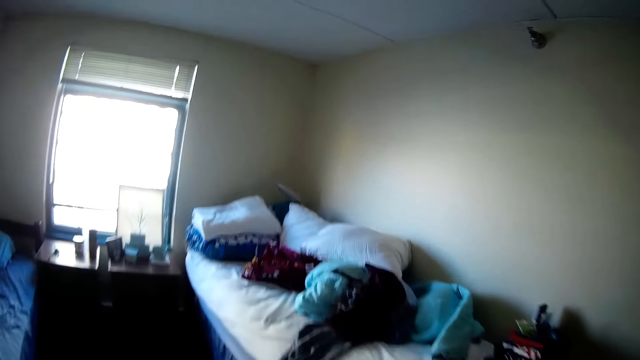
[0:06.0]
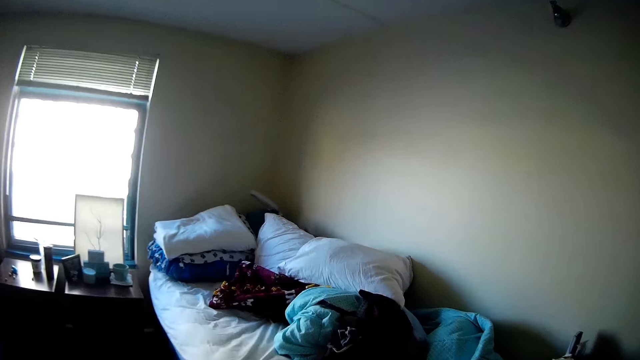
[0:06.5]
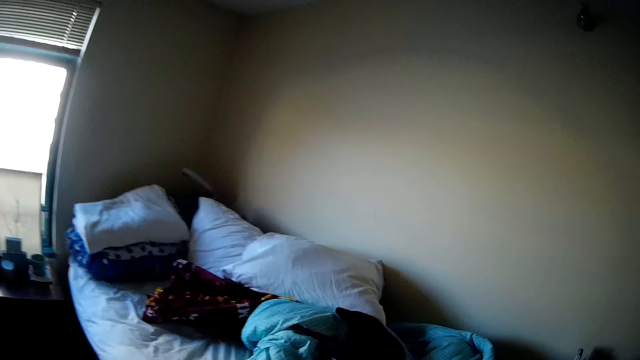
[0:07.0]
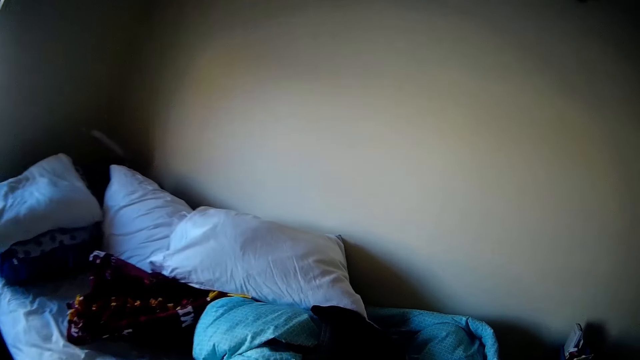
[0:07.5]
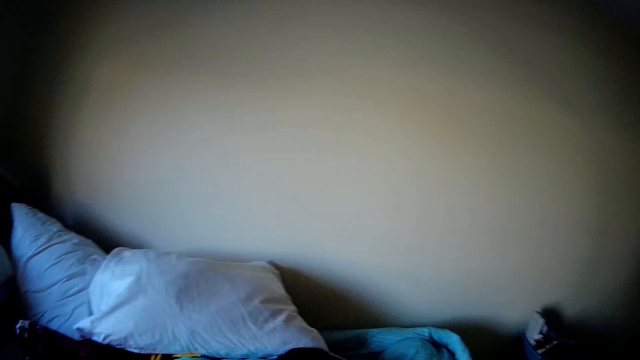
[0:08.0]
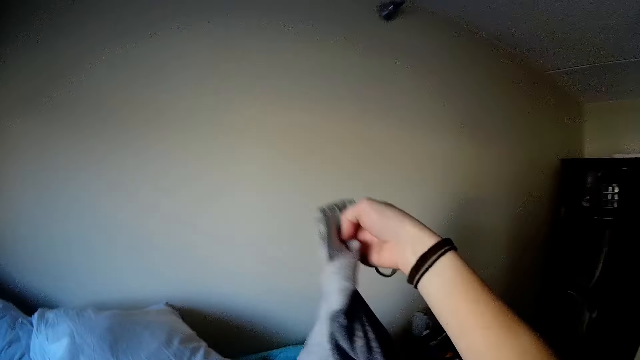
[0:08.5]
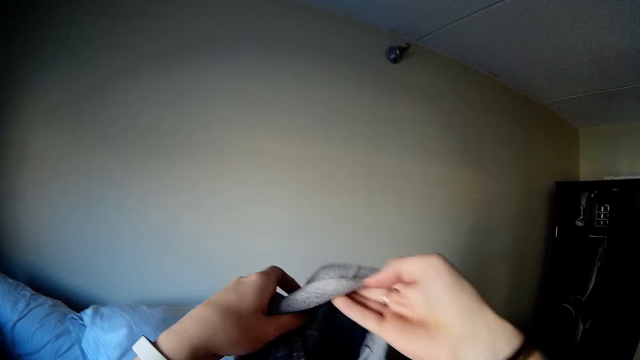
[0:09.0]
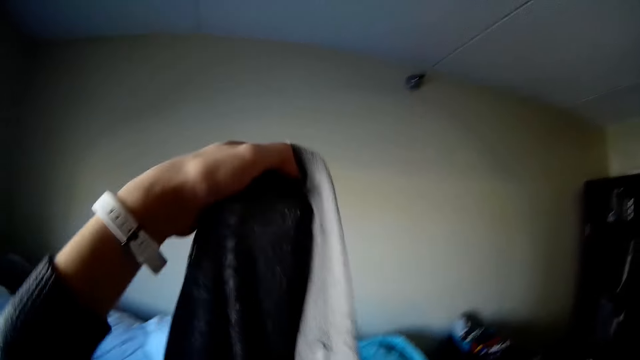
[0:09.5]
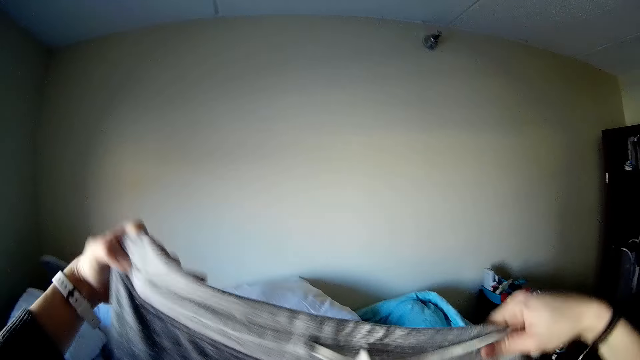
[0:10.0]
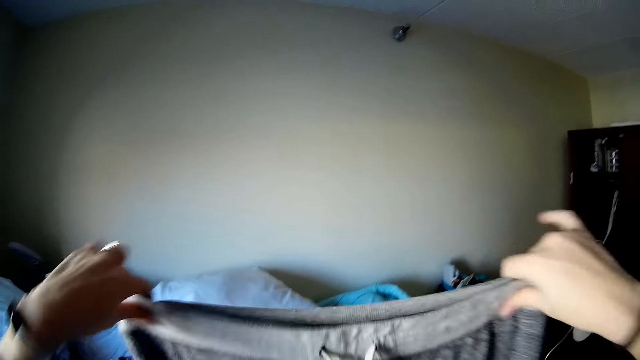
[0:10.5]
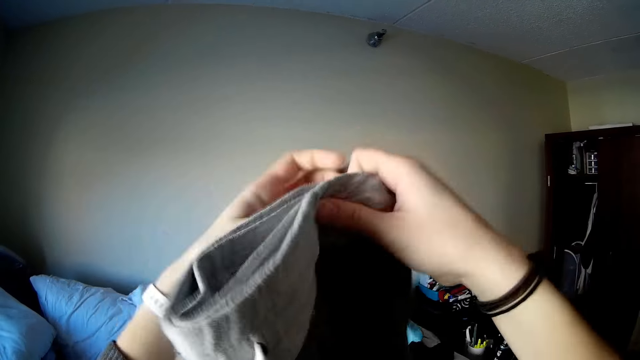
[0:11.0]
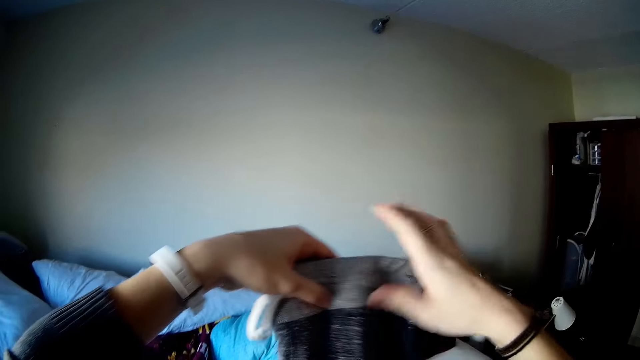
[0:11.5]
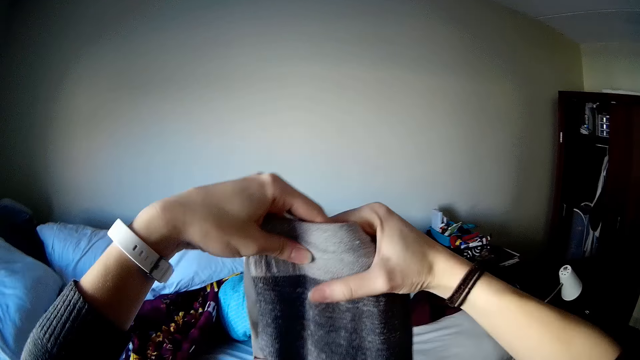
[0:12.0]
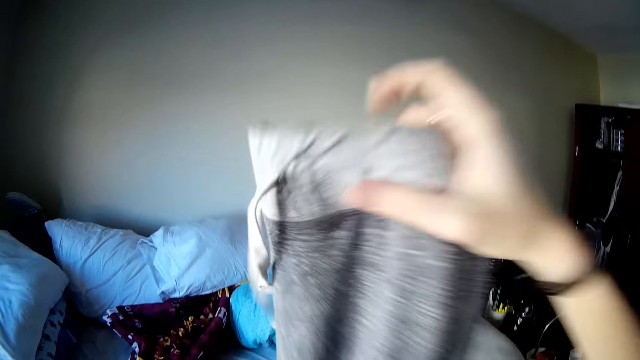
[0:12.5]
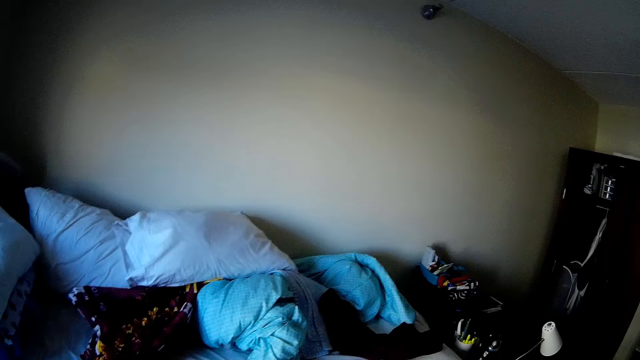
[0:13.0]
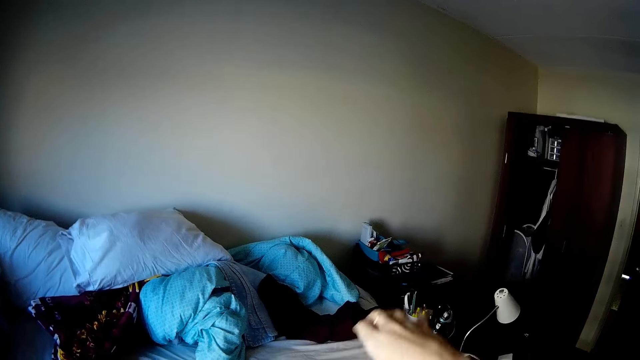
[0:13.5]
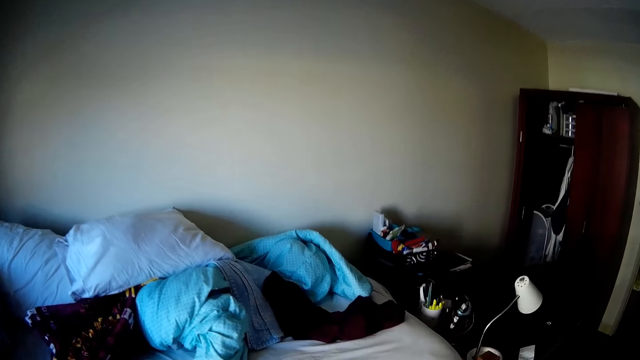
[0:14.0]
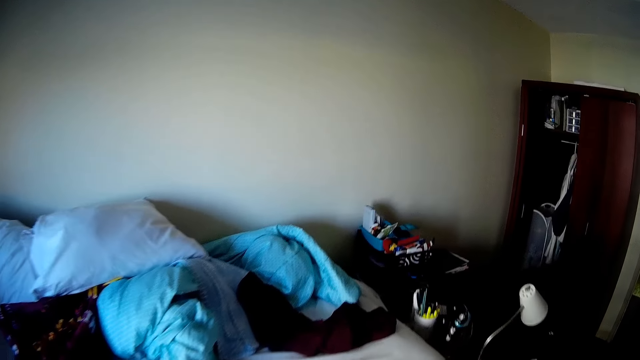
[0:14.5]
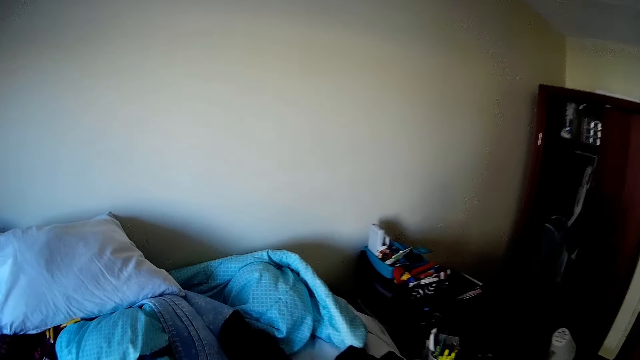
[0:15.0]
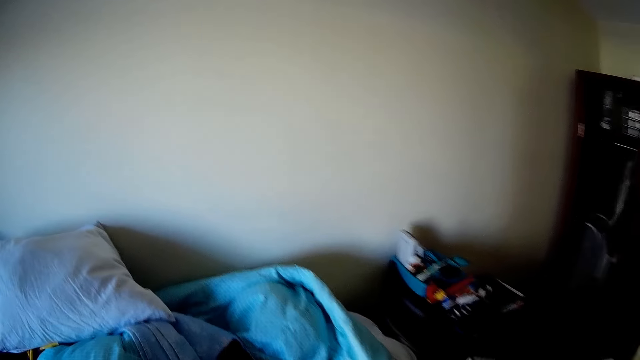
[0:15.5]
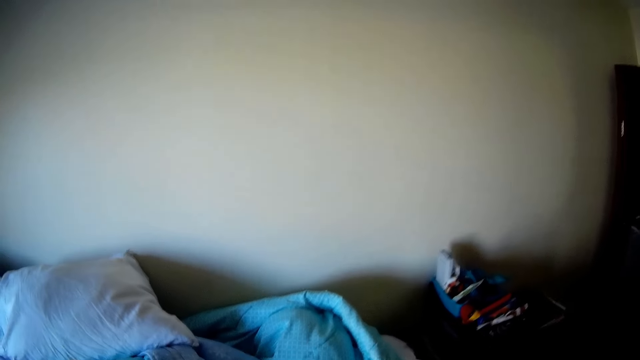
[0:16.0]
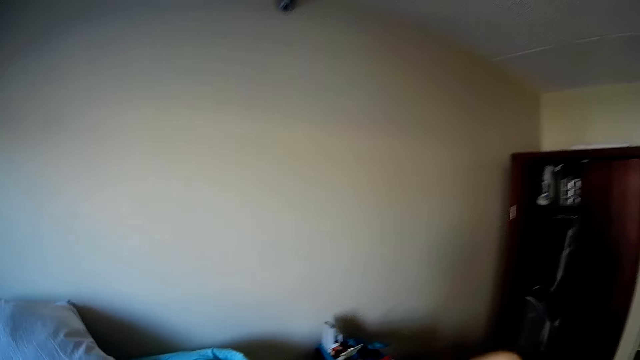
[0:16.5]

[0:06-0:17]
The camera wearer walks. They pick a cloth on the bed. They stretch the cloth. They fold the cloth. They move around.

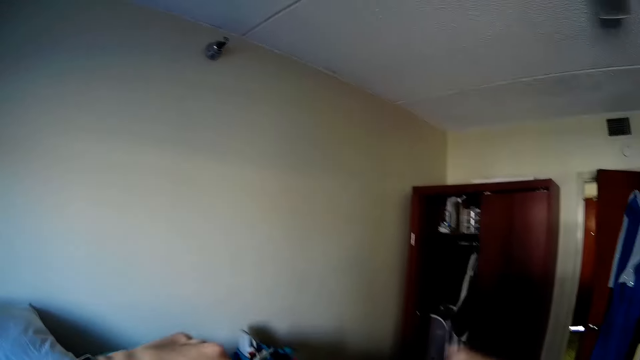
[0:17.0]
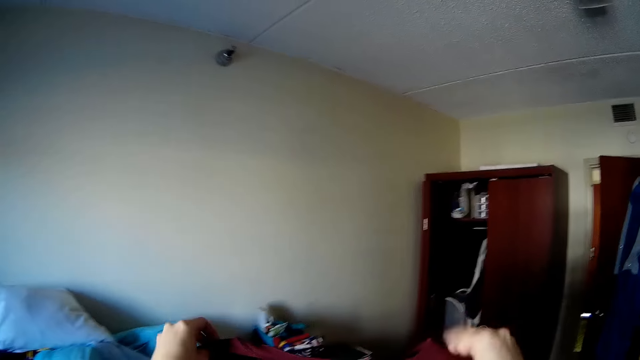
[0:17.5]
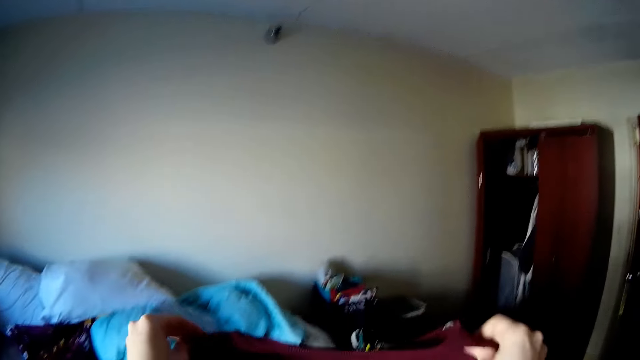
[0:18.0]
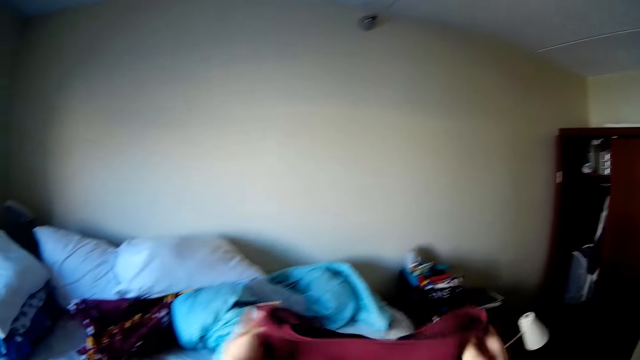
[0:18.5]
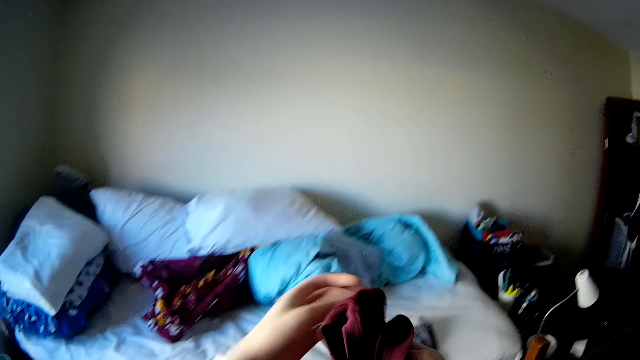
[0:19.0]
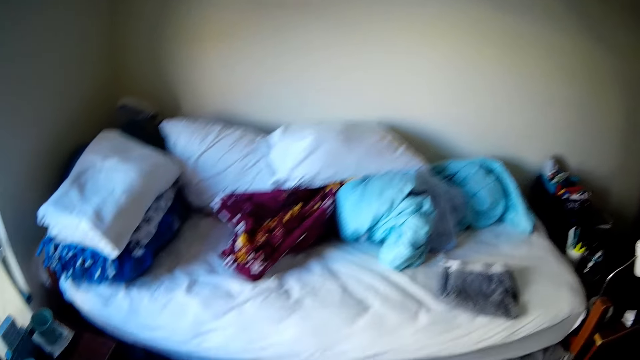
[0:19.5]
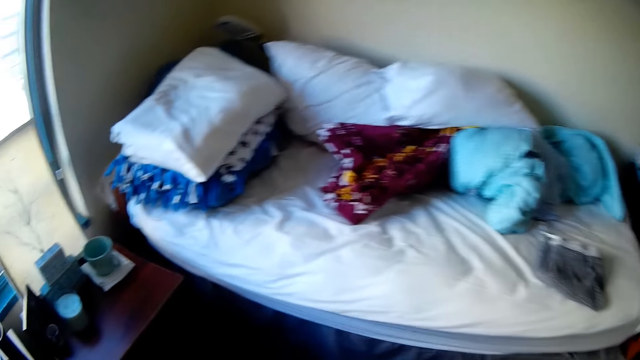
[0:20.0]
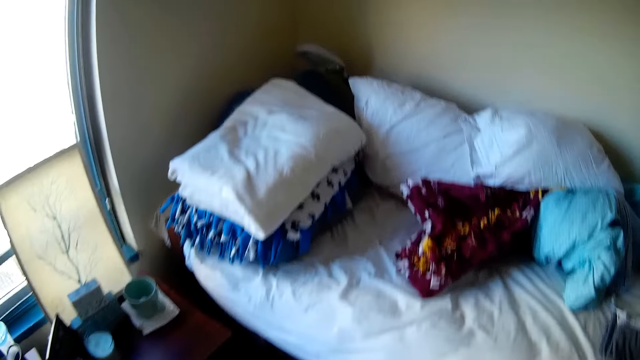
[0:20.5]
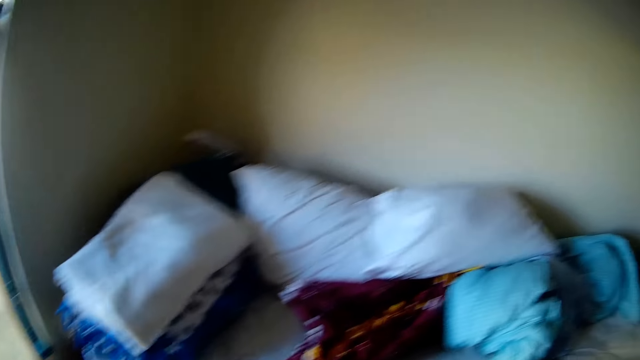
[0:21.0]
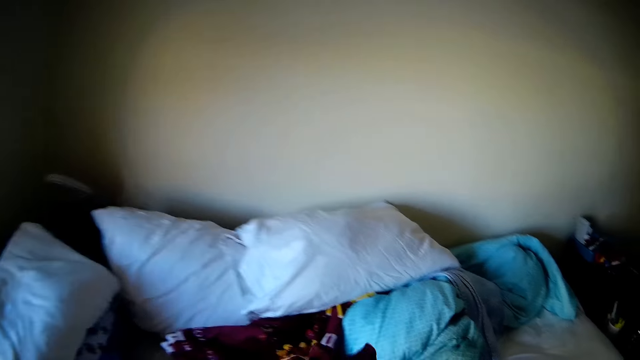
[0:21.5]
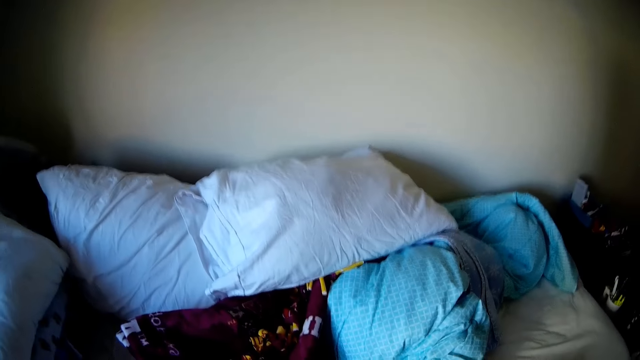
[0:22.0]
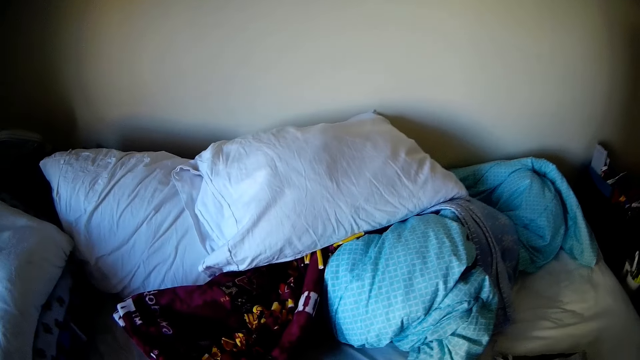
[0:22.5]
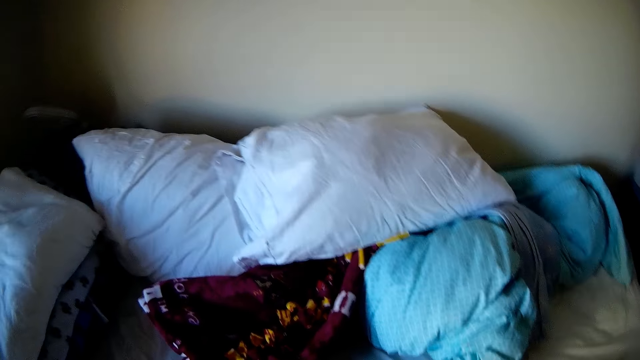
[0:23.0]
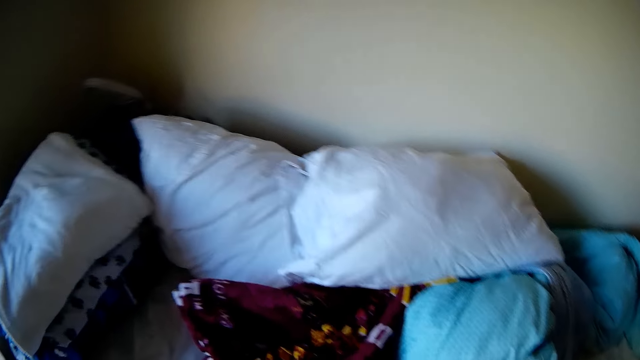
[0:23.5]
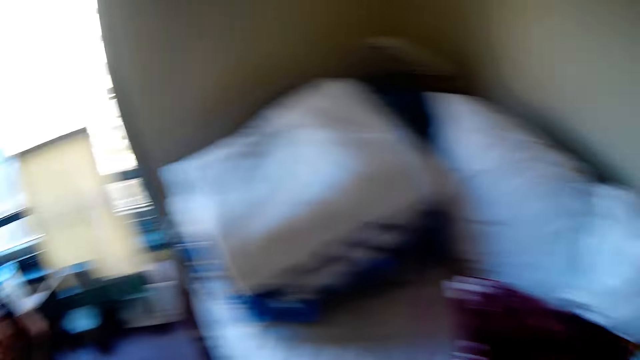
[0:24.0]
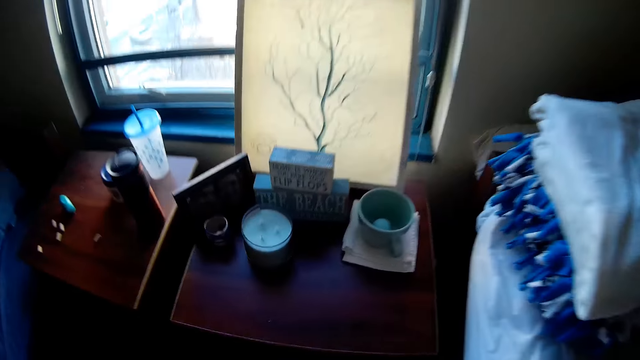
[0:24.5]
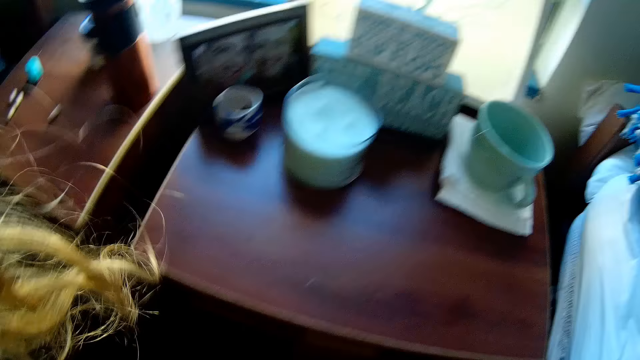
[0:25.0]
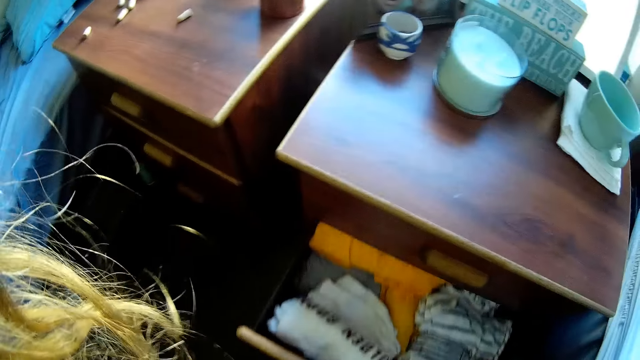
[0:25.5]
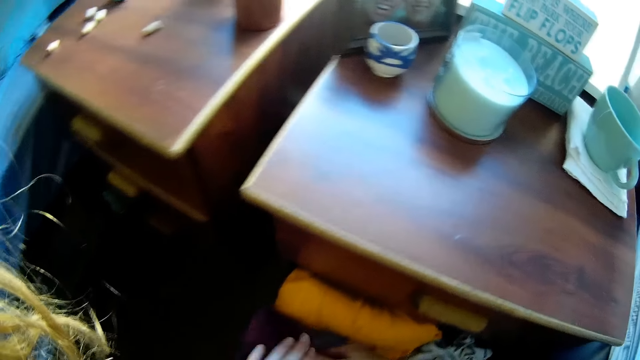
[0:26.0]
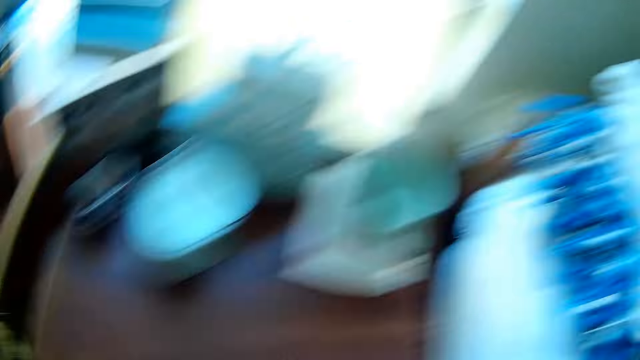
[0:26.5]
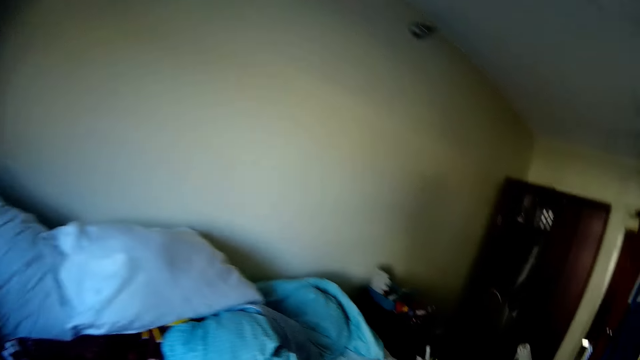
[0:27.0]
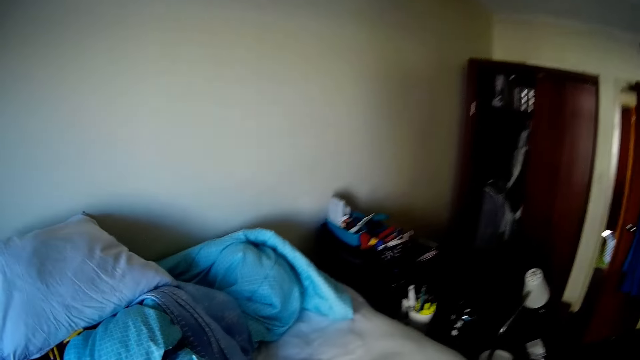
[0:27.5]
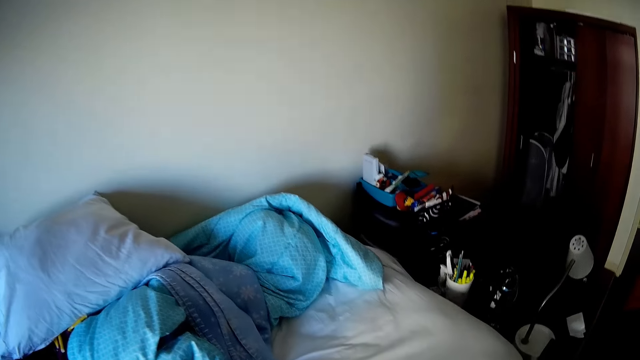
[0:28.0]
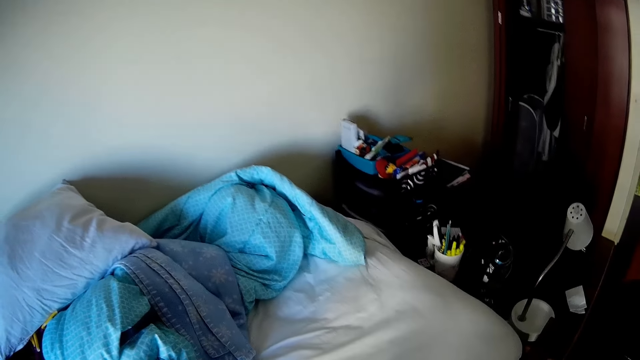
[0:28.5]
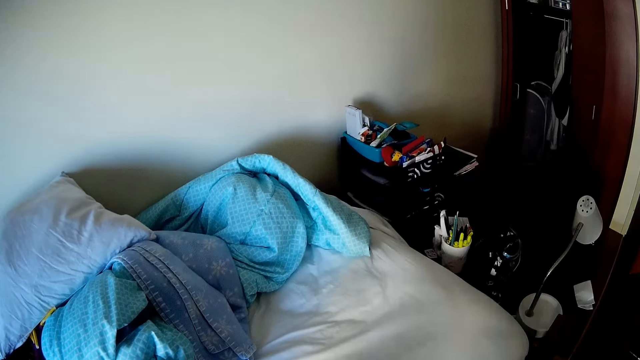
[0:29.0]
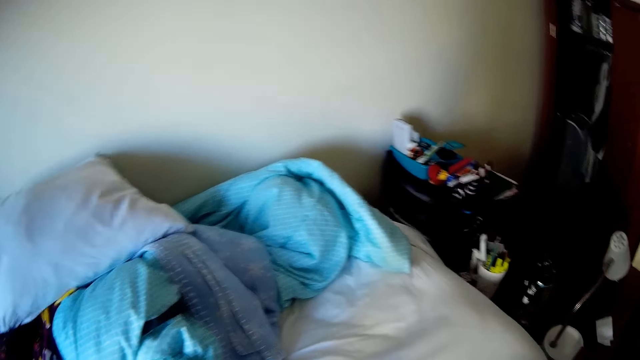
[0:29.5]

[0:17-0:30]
The camera wearer stretches a sweater. They fold the sweater. They move around. They look around. They walk around. They open a drawer. They put the sweater in the drawer. They walk around. They look around.
